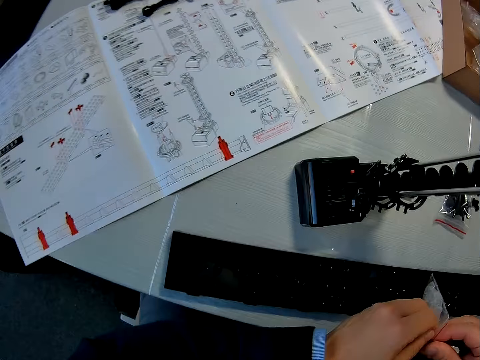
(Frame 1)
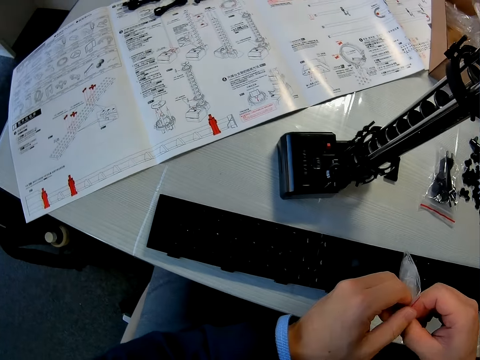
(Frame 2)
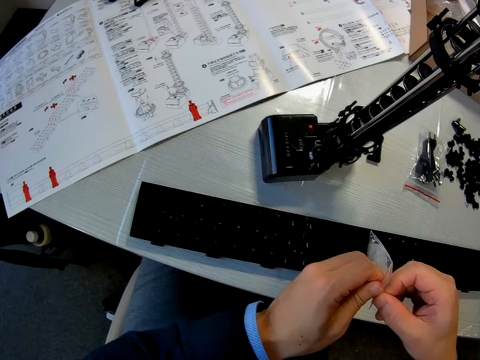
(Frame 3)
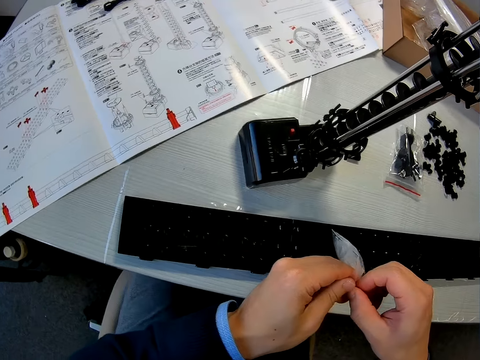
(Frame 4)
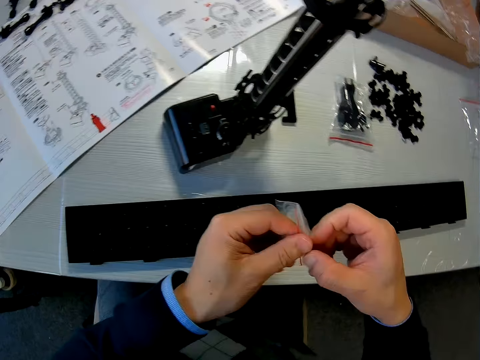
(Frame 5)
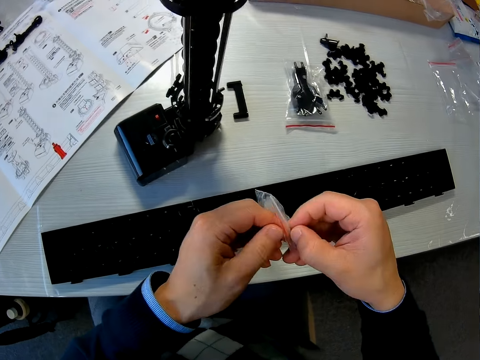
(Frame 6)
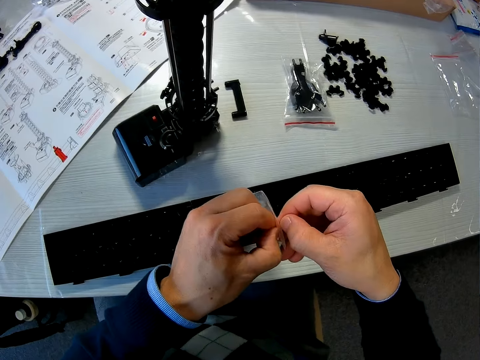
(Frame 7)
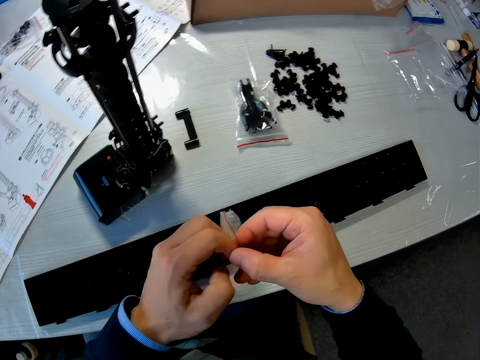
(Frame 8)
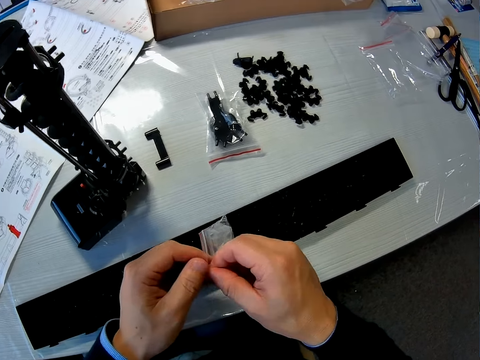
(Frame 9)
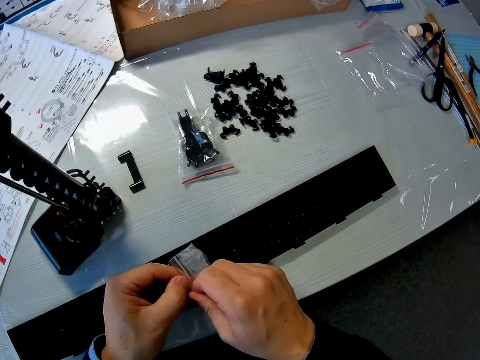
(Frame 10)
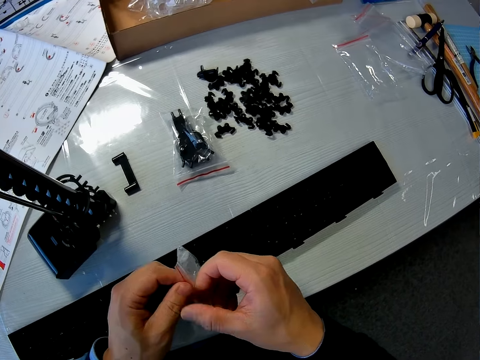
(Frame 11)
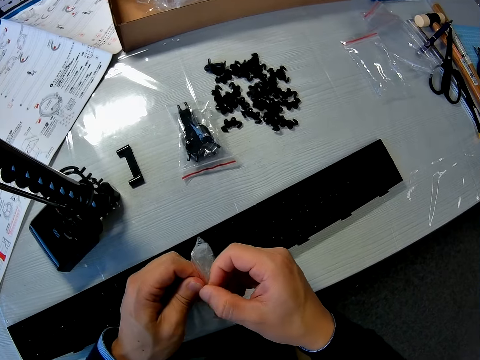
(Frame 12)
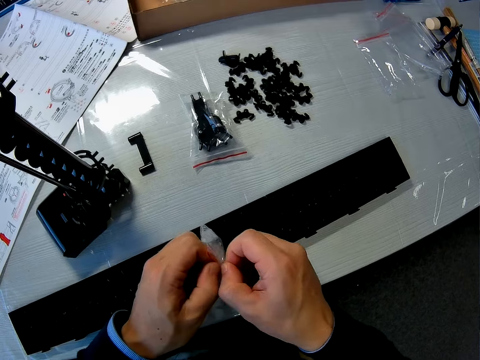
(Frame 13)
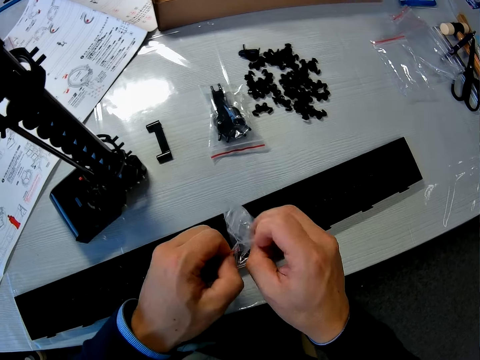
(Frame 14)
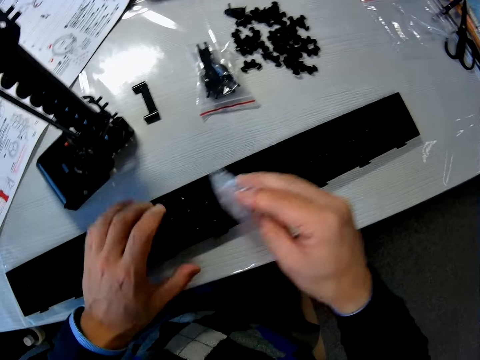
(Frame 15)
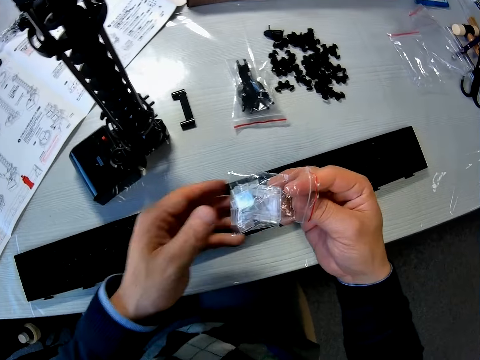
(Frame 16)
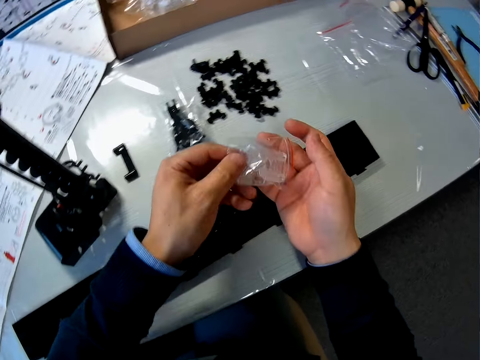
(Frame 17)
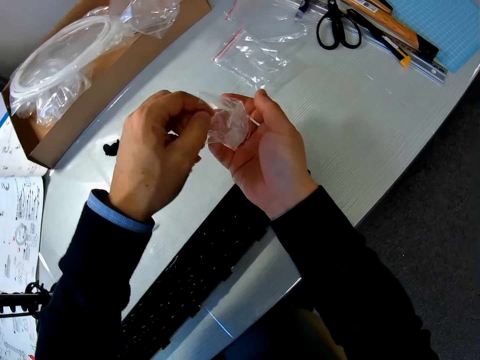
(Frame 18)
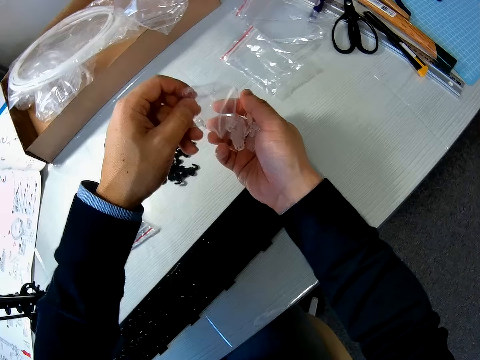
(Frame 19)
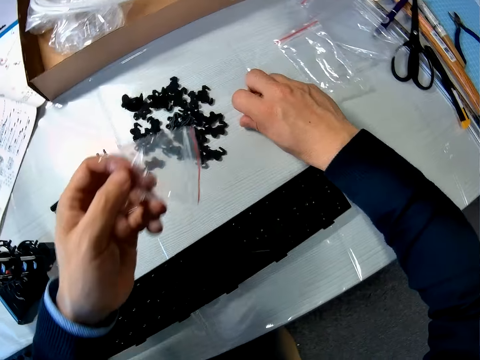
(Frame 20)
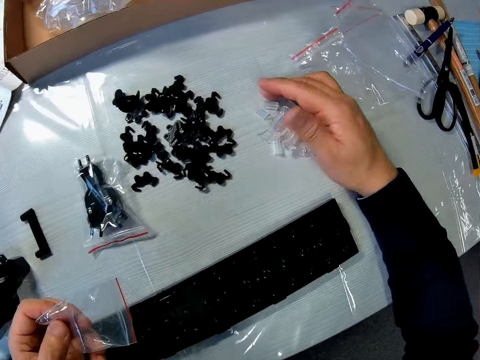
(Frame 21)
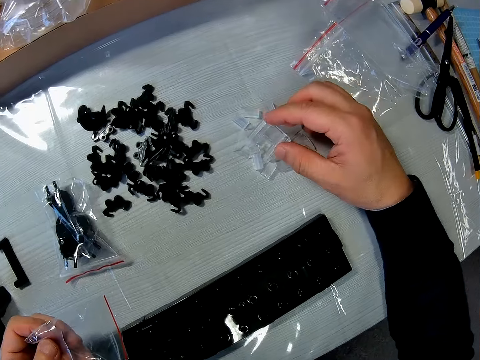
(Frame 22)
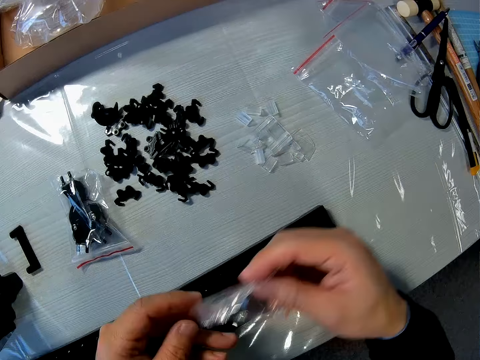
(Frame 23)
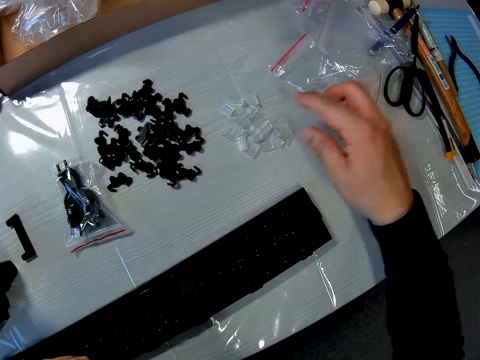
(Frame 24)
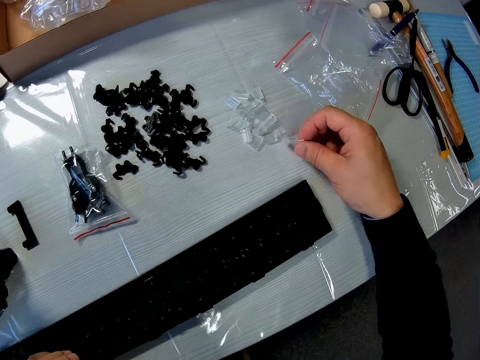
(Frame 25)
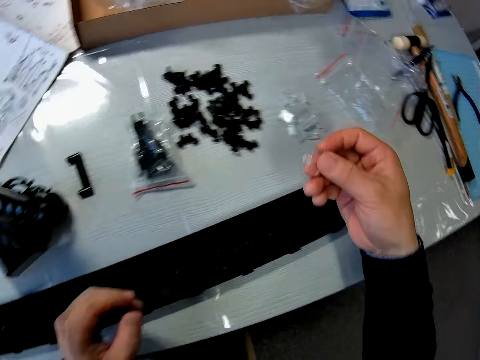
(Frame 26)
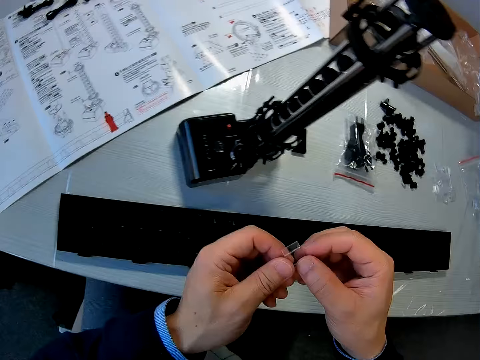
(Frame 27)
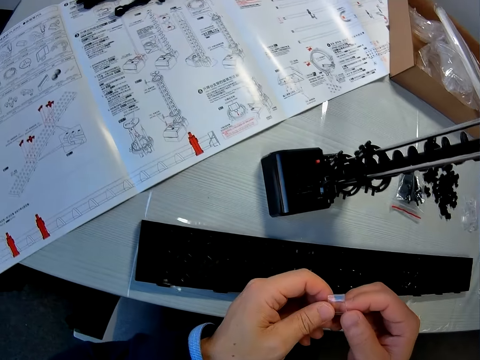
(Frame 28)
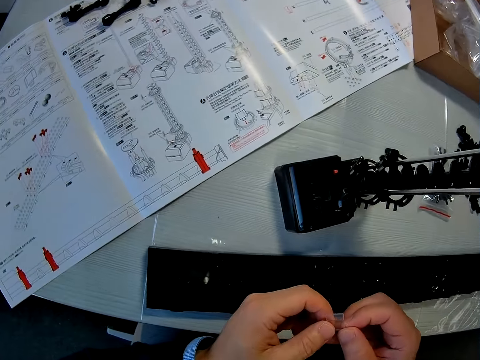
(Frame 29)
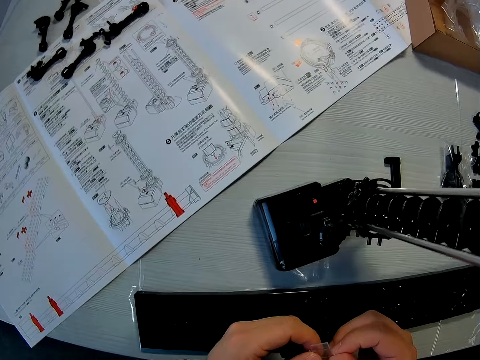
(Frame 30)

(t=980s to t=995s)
The camera wearer opens the pack of model component or sachet of elevator stands with his hands. He touches the table. He pours the components in the packs on the table. He pours the elevator stands on his hand. He moves the elevator stands on the table. He exchanges the hand holding the empty sachet. He drops the nylon pack on the table and picks up a model component or elevator stand from the table. He holds the elevator stand.

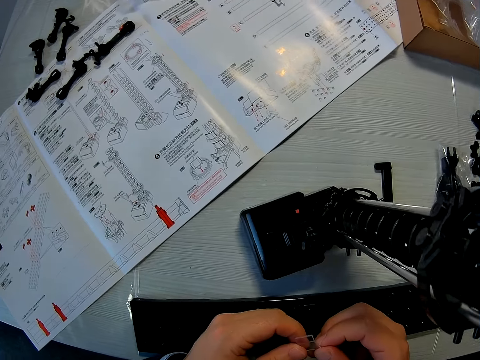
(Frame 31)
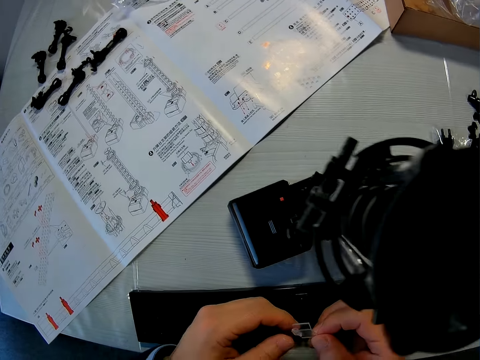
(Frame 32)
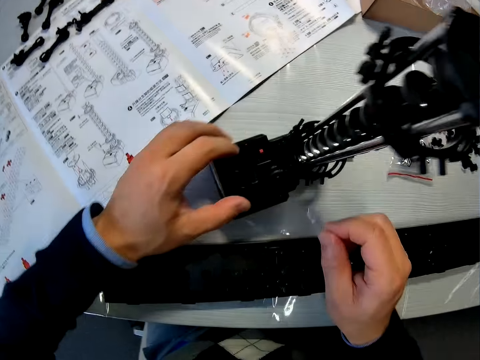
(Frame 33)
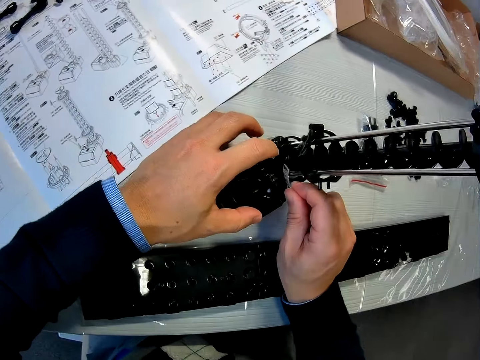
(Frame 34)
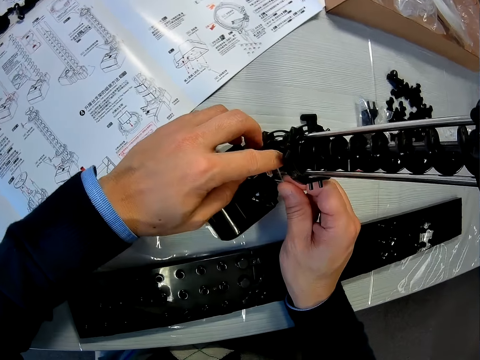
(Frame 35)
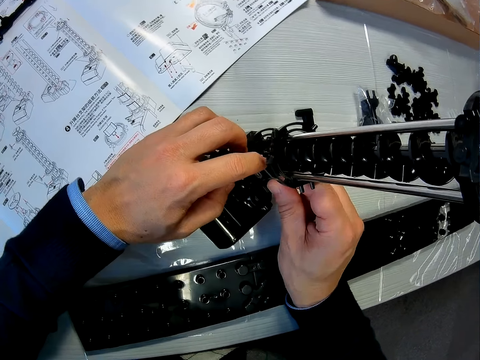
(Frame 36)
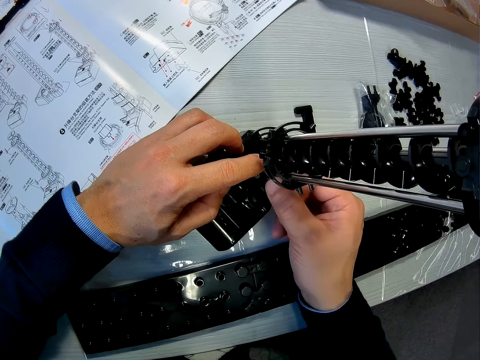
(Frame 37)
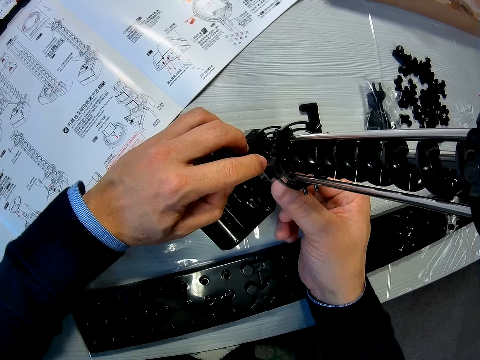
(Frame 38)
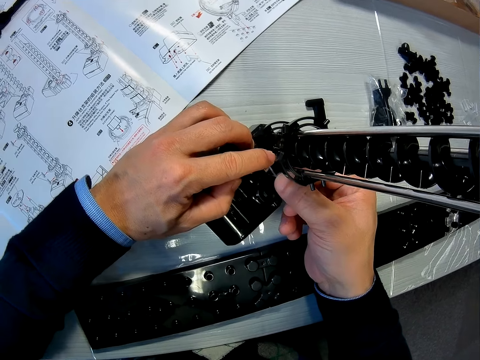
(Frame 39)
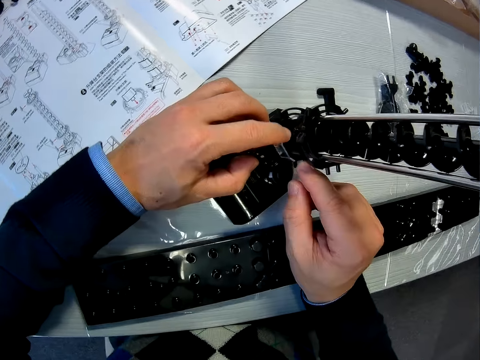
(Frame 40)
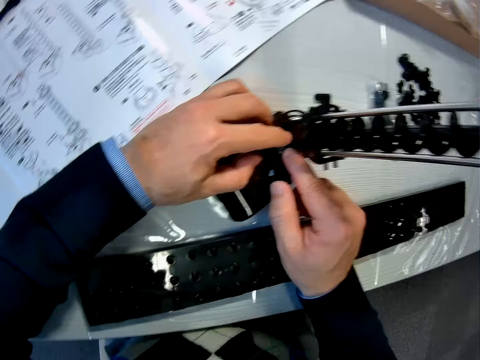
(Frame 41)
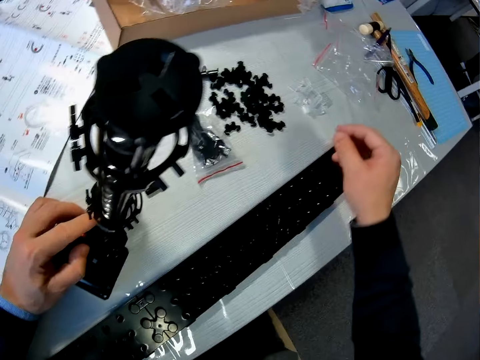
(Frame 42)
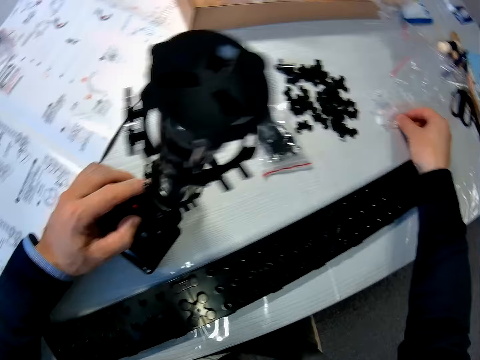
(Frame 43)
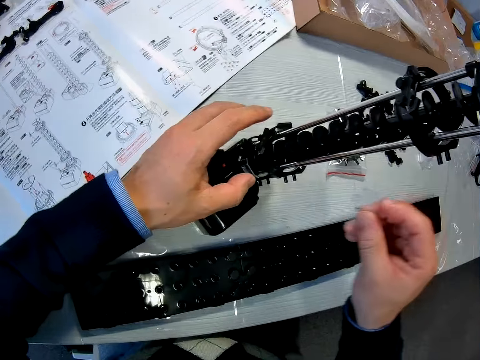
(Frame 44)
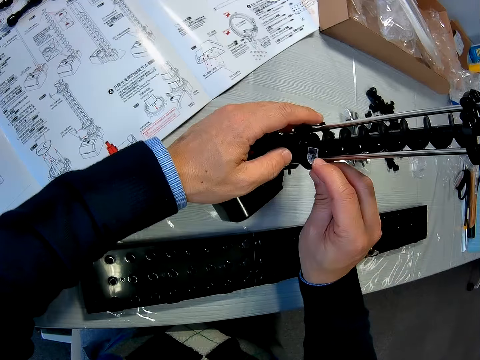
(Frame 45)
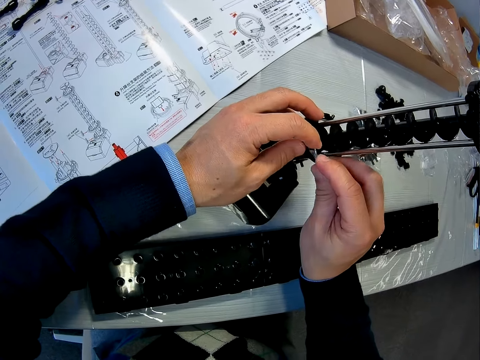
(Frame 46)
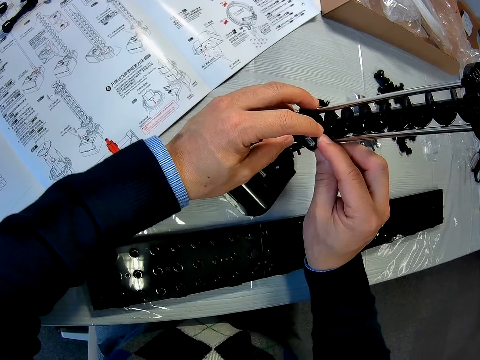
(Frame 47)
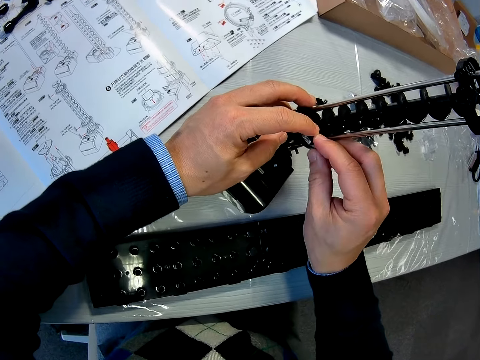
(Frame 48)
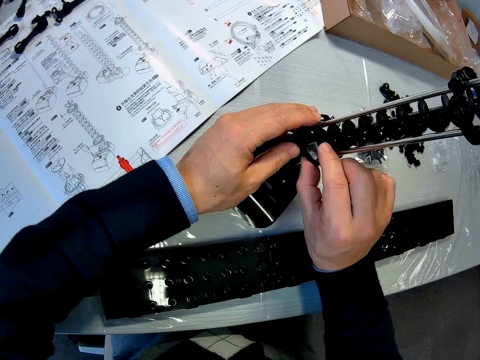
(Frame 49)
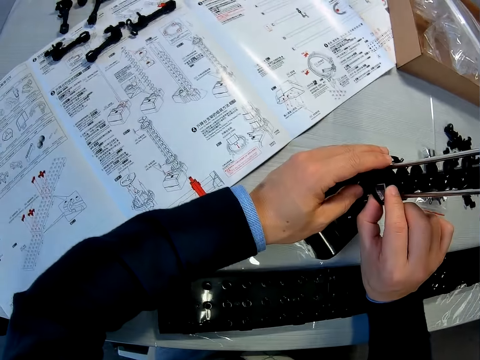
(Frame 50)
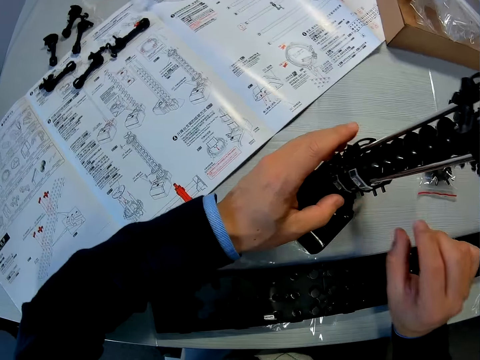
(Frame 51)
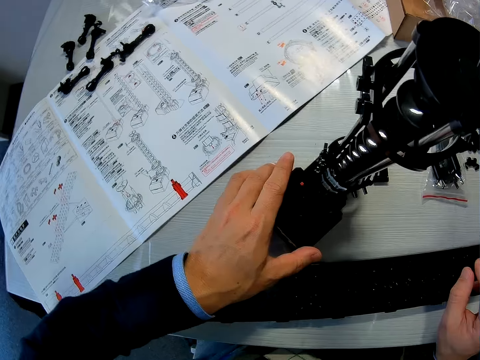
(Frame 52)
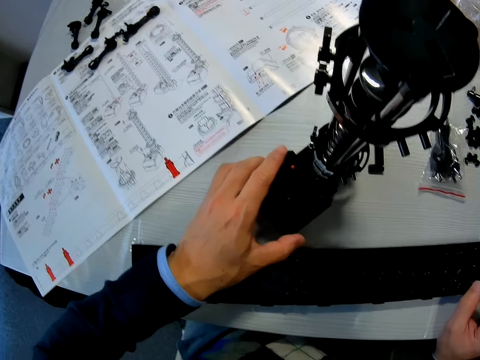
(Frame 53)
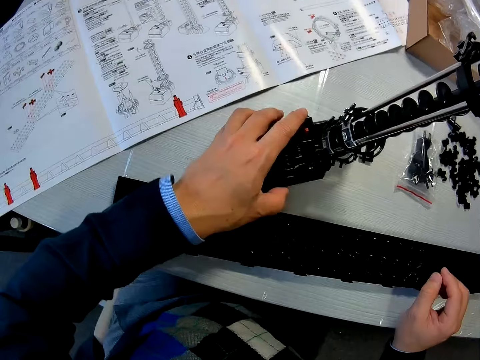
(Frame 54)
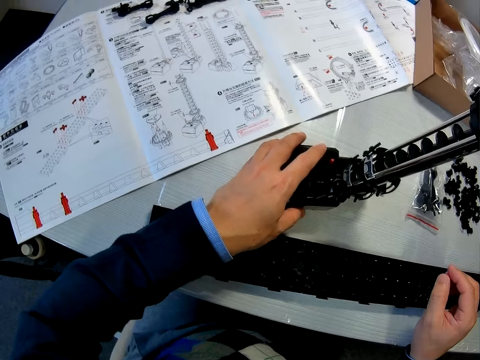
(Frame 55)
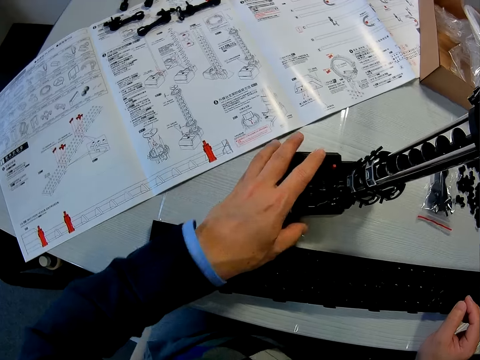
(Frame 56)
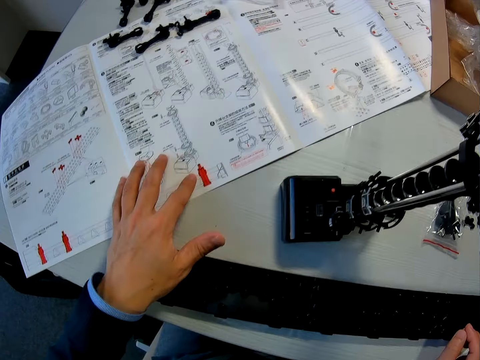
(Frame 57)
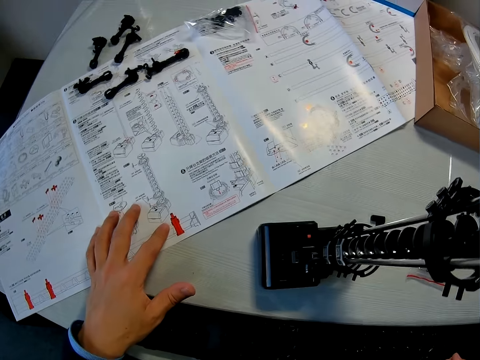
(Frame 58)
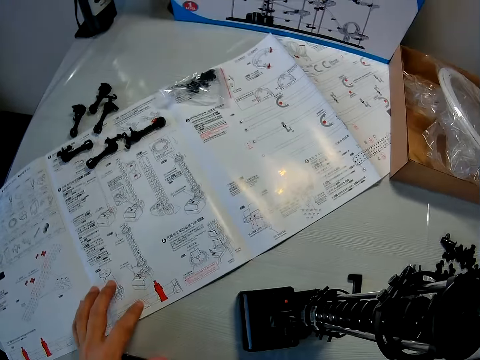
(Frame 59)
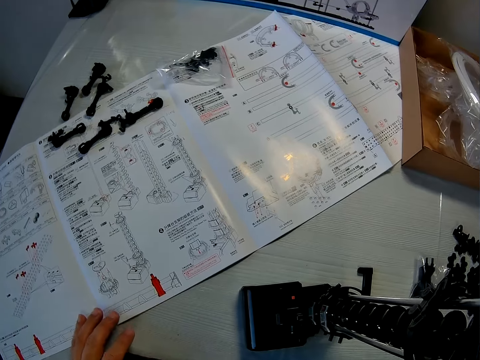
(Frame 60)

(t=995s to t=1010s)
The camera wearer fixes the elevator stand on the space rail craft or model. He picks up a model component from the table. He fixes the elevator stand on the space rail craft. He slightly turns the model sideward. He touches the manual. He places his left hand on the sheet on the table. He reads the manual.
